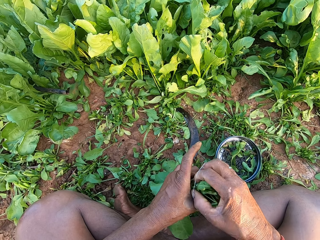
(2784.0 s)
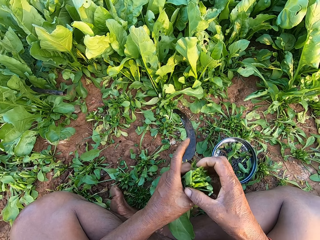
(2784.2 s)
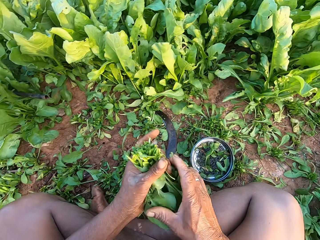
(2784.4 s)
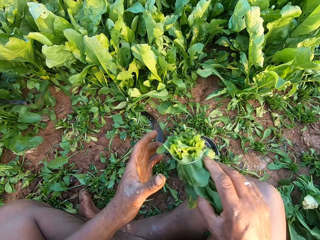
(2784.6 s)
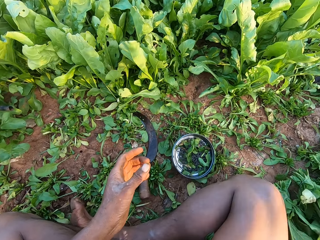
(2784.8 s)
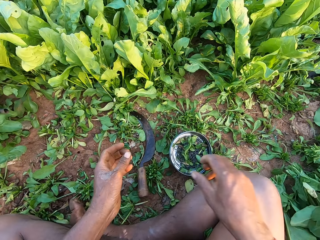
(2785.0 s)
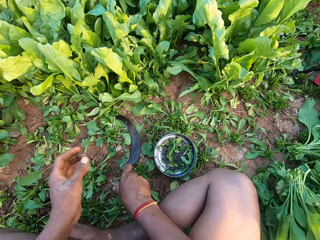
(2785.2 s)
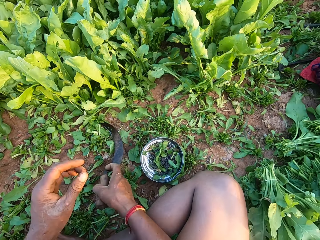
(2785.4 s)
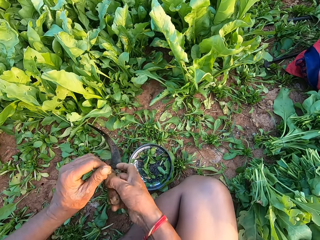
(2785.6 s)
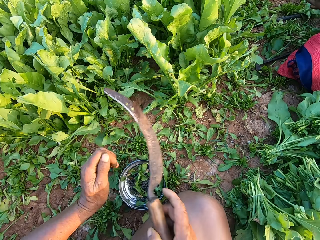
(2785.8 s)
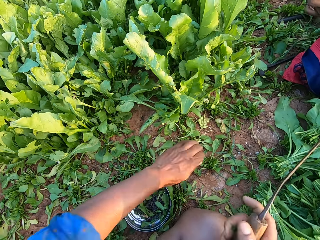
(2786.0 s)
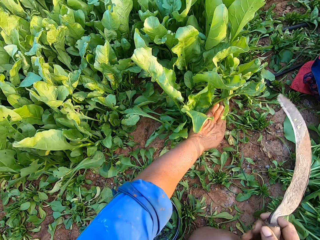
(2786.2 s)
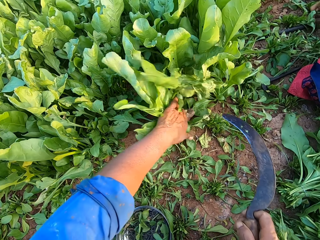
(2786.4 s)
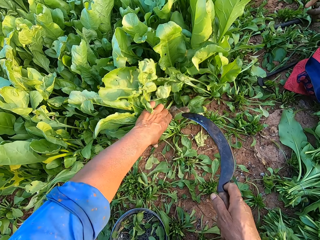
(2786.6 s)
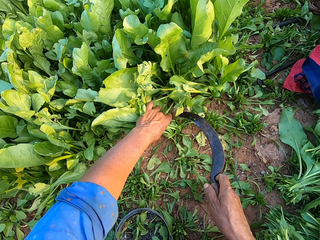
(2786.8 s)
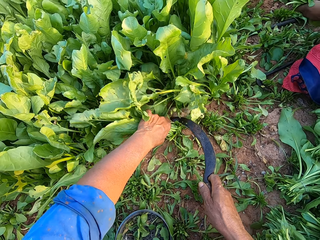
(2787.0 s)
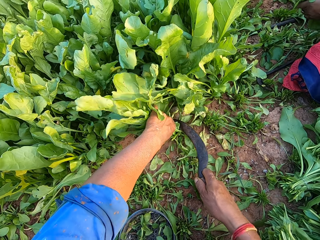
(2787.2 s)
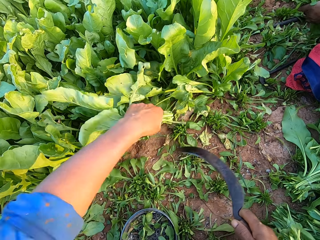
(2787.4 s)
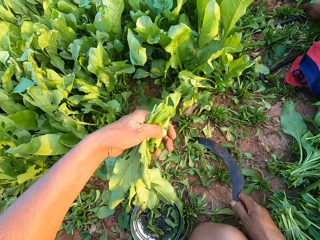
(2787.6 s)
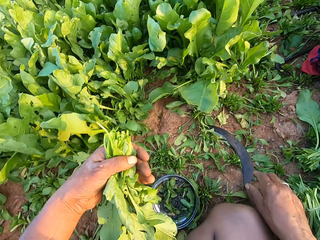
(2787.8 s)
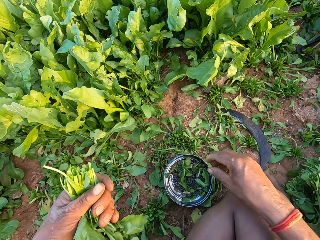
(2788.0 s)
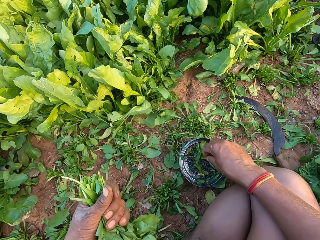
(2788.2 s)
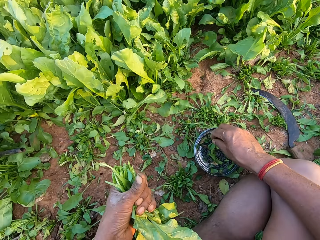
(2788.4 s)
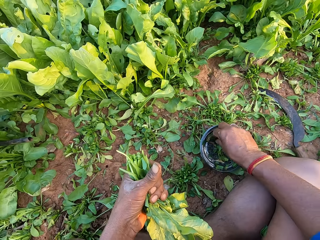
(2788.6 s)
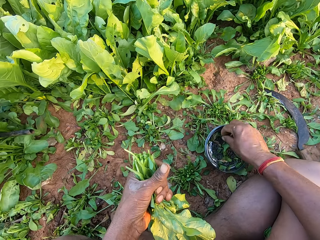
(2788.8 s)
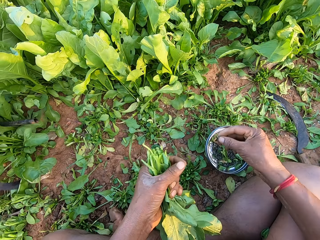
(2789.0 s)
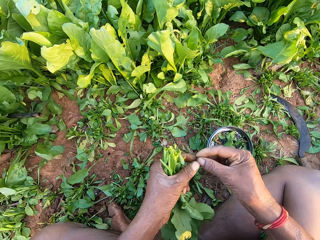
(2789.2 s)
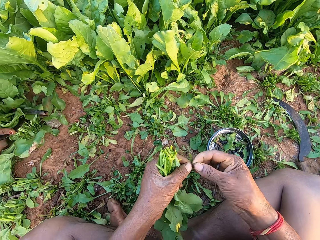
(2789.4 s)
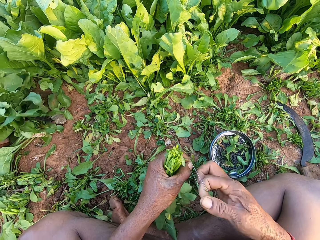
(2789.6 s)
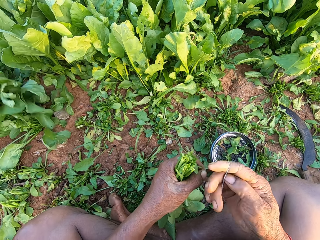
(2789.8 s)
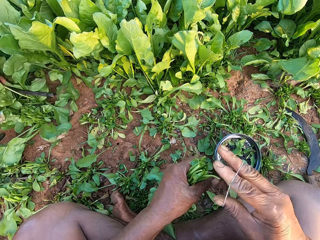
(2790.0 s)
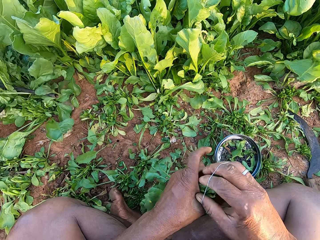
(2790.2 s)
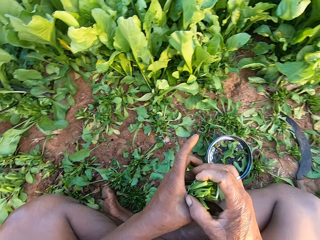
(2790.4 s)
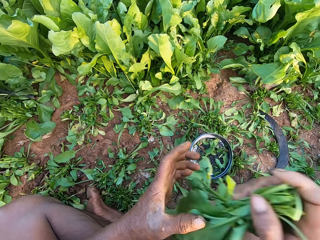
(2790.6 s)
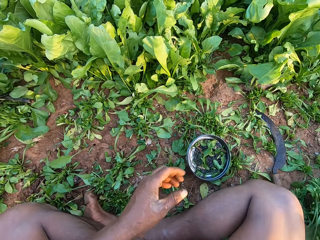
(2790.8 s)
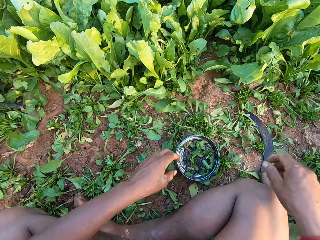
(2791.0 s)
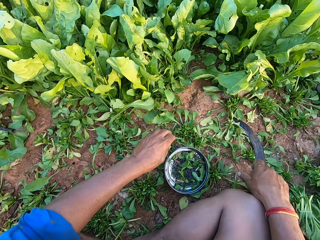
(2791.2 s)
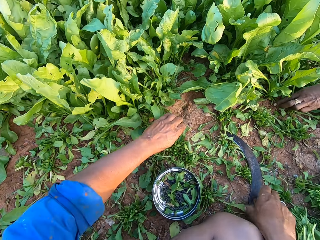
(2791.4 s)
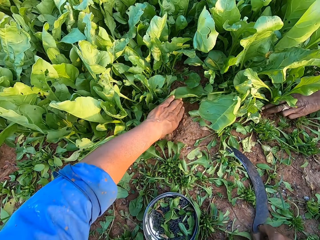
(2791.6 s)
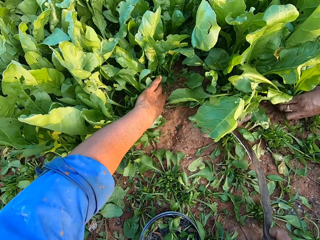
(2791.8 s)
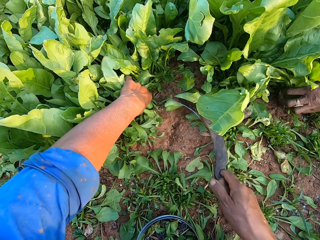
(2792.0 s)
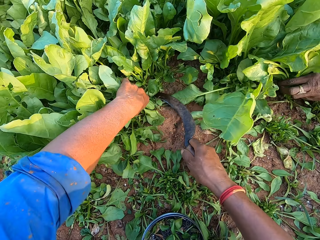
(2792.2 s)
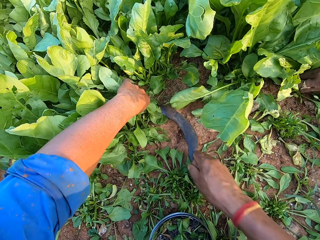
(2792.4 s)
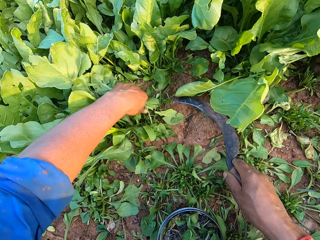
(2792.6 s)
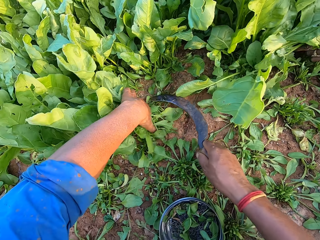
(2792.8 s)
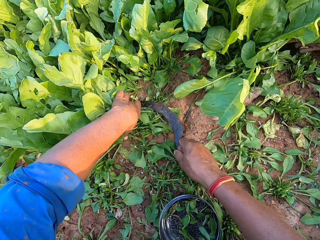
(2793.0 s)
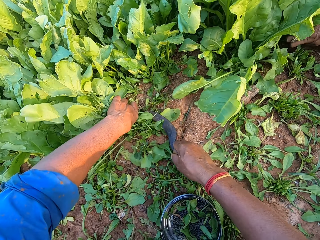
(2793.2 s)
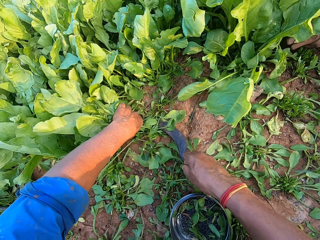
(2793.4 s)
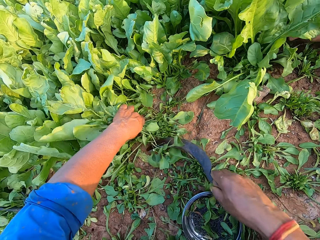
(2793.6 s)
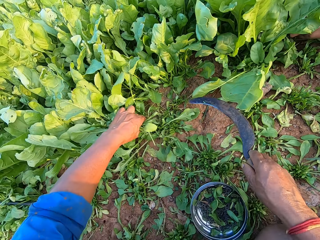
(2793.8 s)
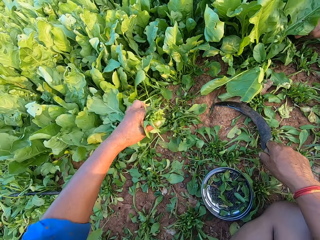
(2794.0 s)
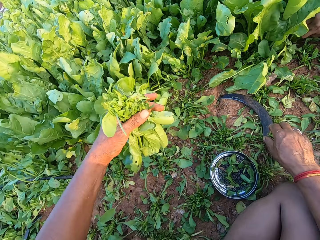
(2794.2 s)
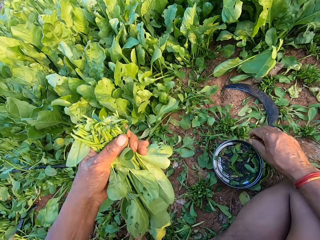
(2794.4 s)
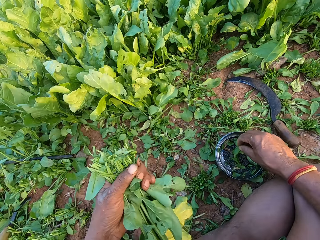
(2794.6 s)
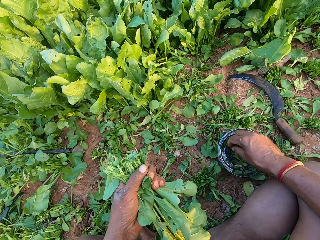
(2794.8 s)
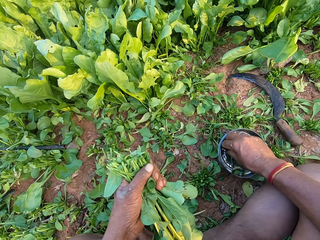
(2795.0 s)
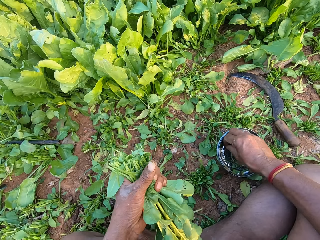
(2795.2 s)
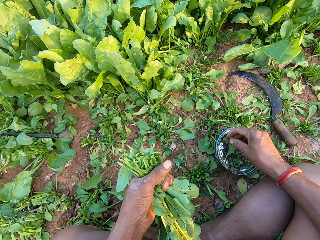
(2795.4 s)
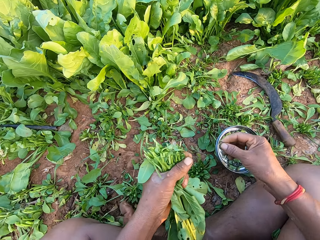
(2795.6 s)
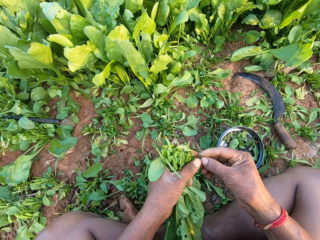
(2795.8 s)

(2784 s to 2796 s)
The camera wearer ties the vegetables in his left hand with the rubber band in his right hand. He passes the vegetables from his left hand to his right hand. He picks the sickle or machete from the ground with his right hand. He touches the machete. He holds some vegetables with his left hand. He cuts the vegetables in his left hand with the sickle in his right hand. He places the sickle on the ground with his right hand. He picks a rubber band from the bowl on the ground with his right hand. He wears the rubber band on his right hand with his left hand. He ties the vegetables in his left hand with the rubber band in his right hand. He looks around. He passes the vegetables from his left hand to his right hand. He picks the sickle from the ground with his right hand. The woman holds some vegetables with her left hand. The camera wearer holds the sickle in his right hand and holds some vegetables with his left hand. He cuts the vegetables with the sickle in his right hand. He holds some vegetables with his left hand. He cuts the vegetables with the sickle in his right hand. He places the sickle on the ground with his right hand. He picks a rubber band from the bowl on the ground with his right hand. He touches the machete.

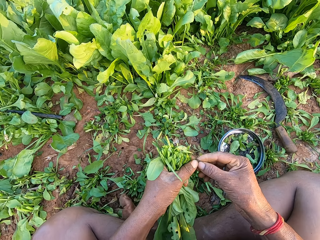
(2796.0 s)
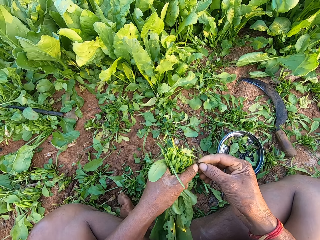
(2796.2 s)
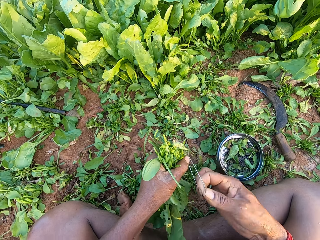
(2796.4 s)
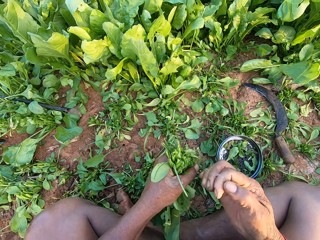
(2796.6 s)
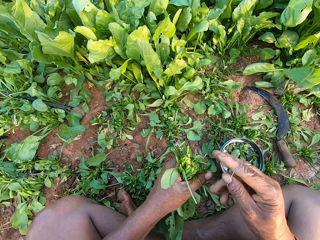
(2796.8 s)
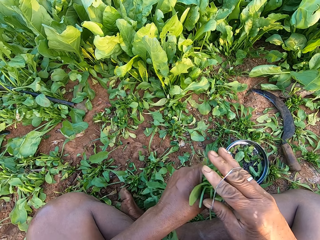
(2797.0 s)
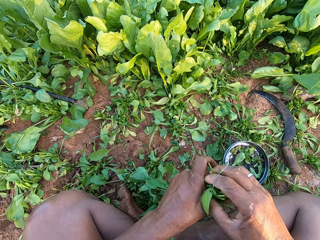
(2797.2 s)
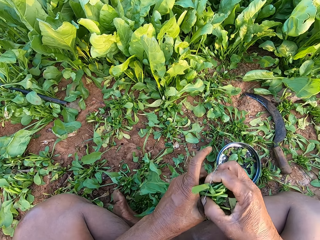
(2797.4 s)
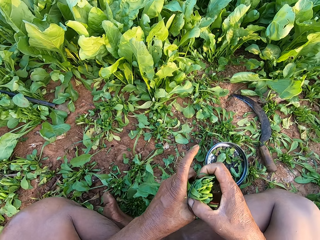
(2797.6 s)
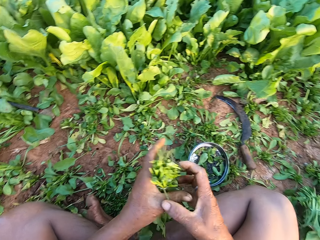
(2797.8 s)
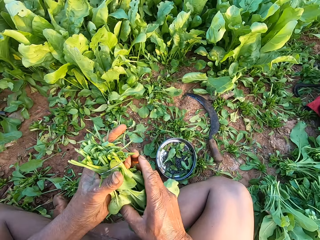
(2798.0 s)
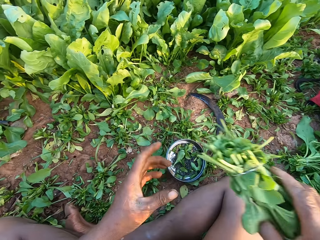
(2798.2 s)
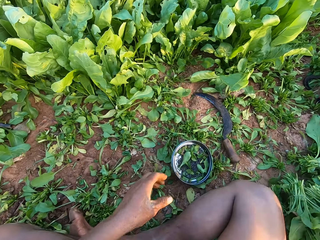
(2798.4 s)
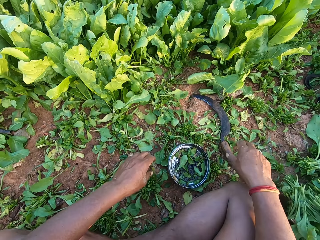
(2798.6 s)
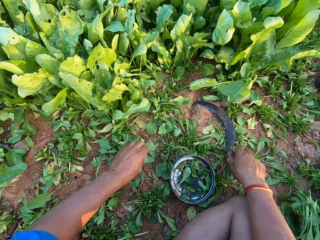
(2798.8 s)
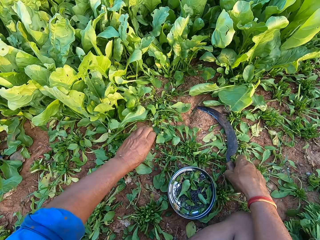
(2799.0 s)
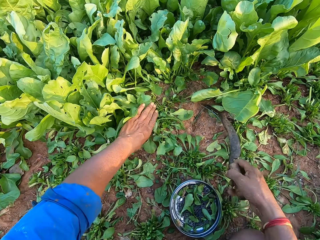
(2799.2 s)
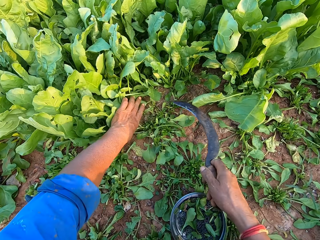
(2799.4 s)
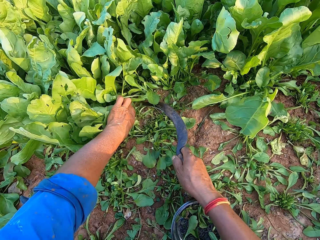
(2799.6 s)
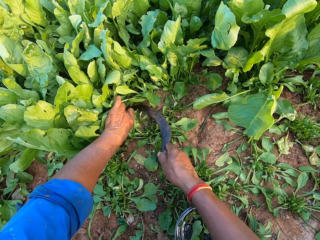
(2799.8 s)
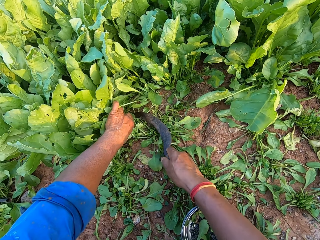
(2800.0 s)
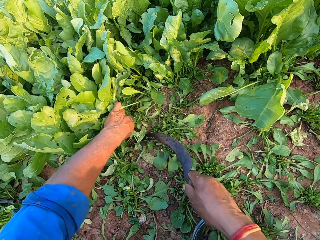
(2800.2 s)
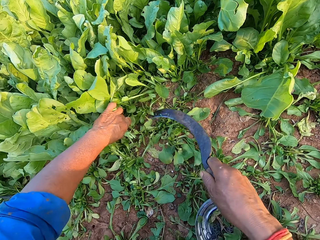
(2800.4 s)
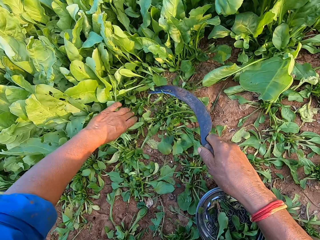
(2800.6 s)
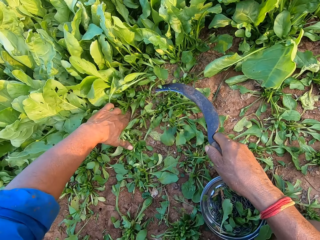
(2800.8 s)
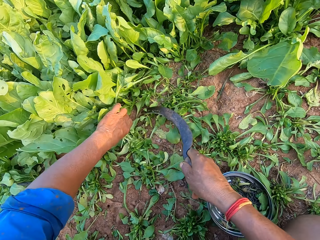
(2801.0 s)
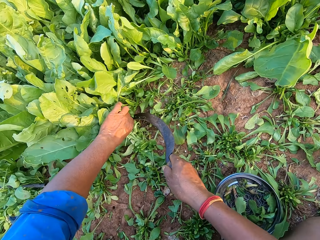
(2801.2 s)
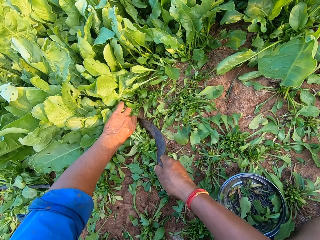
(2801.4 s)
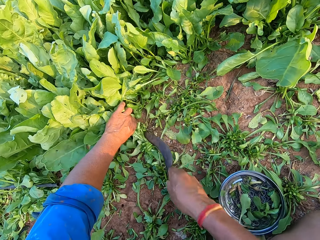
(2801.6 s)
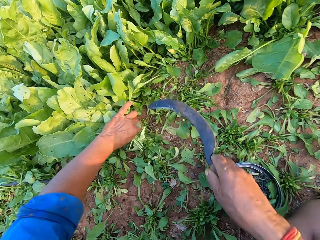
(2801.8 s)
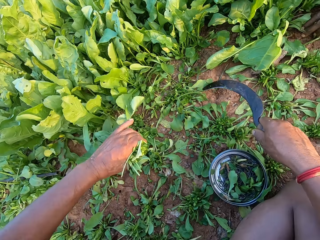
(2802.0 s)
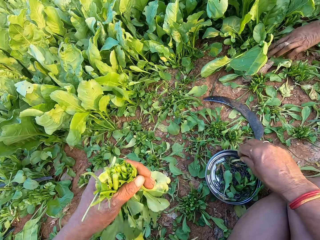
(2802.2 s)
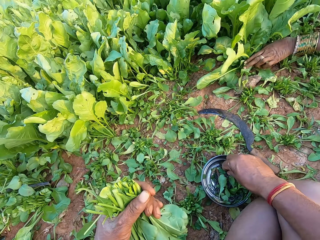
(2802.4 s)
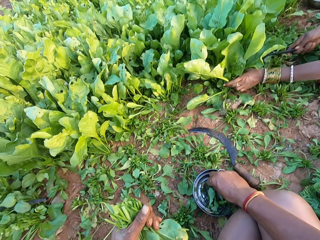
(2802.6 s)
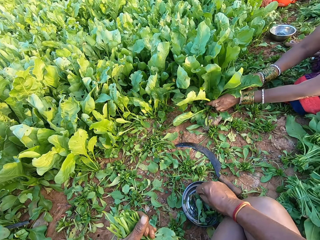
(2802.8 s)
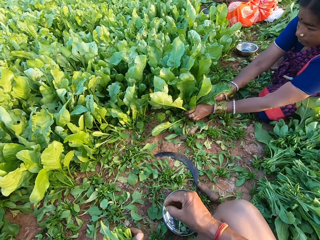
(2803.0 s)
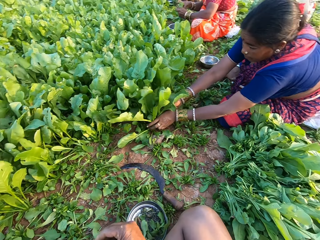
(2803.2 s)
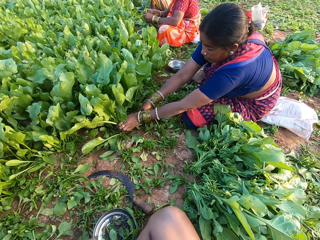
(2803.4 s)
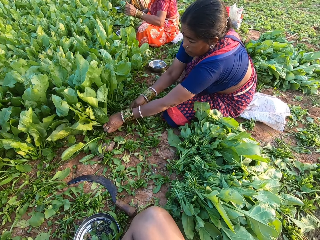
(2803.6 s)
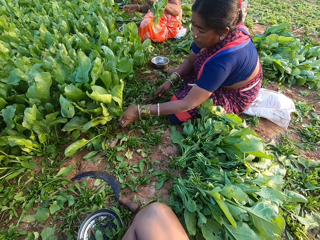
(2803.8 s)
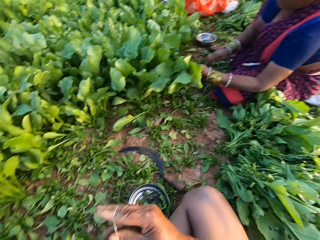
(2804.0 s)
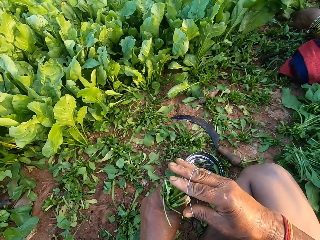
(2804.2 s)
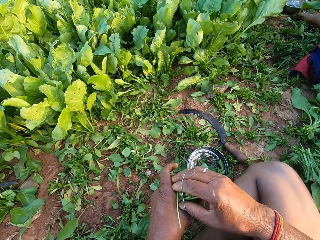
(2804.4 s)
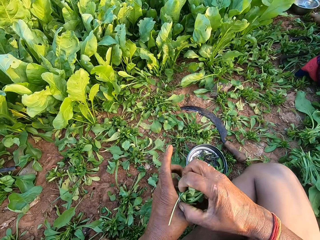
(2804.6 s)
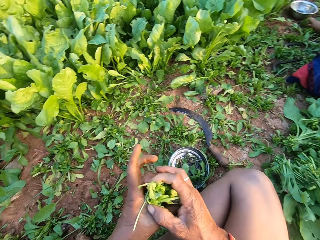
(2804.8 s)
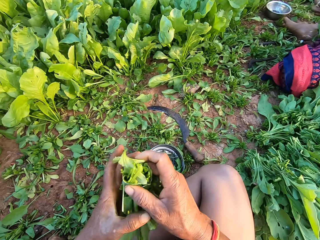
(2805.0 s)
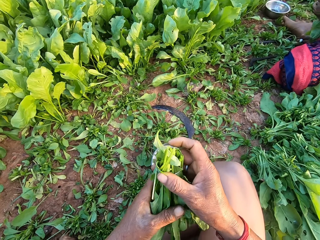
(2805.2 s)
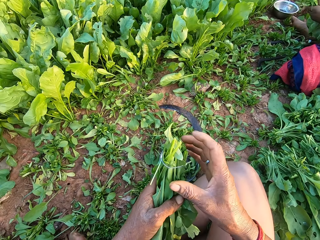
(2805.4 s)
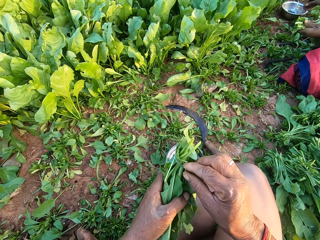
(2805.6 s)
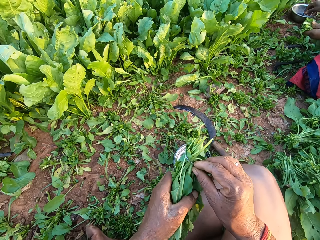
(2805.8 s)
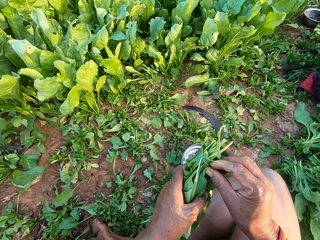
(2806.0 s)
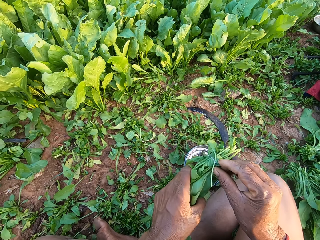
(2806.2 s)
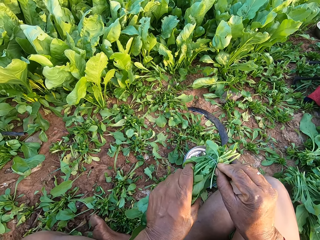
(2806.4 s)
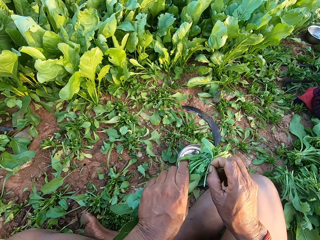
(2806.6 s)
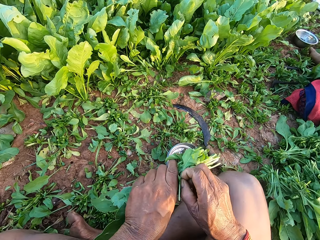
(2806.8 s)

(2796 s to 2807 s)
The camera wearer wears the rubber band on his right hand with his left hand. He ties the vegetables in his left hand with the rubber band in his right hand. He passes the vegetables from his left hand with his right hand. He picks the sickle from the ground with his right hand. He holds some vegetables with his left hand. He cuts the vegetables with the sickle in his right hand. He holds some vegetables with his left hand. He cuts the vegetables in his left hand with the sickle in his right hand. He drops the sickle on the ground with his right hand. He picks a rubber band from the bowl on the ground with his right hand. He touches the kales. The woman holds some vegetables in her left hand. She cuts the vegetables with a knife in her right hand. The camera wearer ties the vegetables in his left hand with the rubber band in his right hand. The woman picks a rubber band from a bowl with her right hand.
